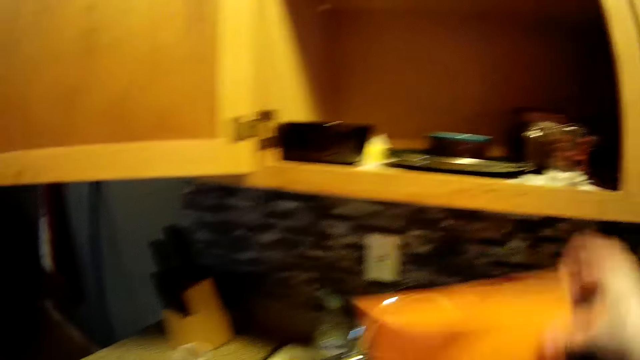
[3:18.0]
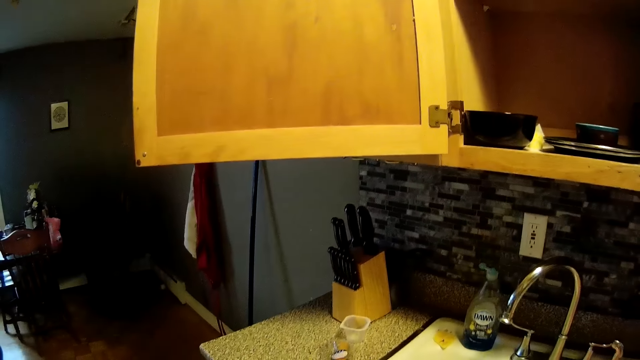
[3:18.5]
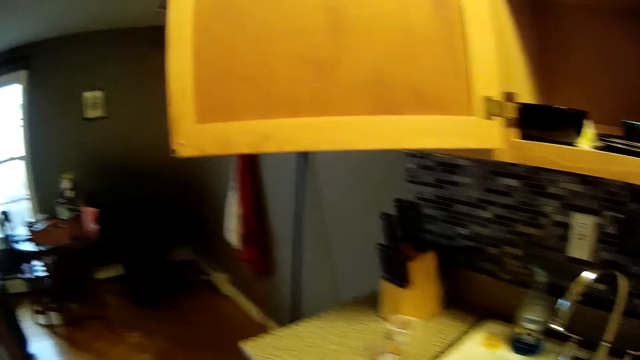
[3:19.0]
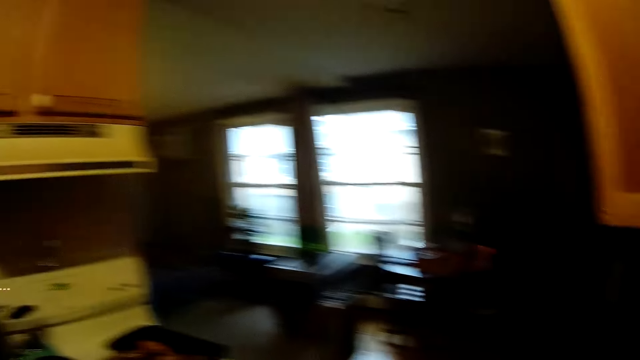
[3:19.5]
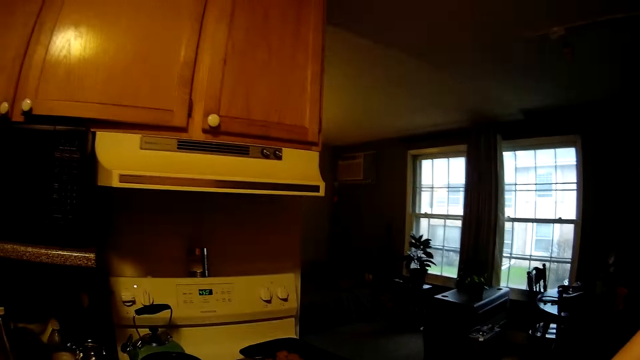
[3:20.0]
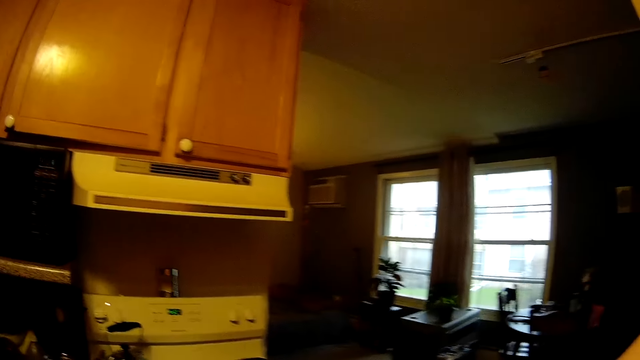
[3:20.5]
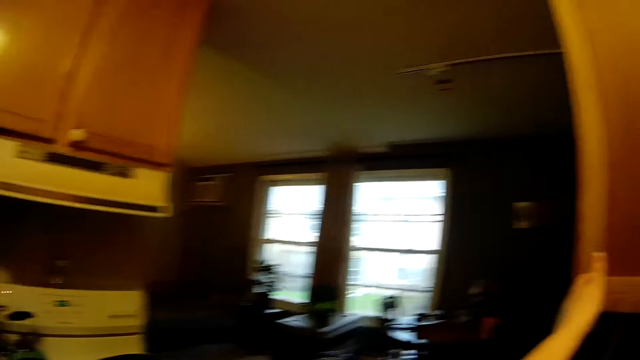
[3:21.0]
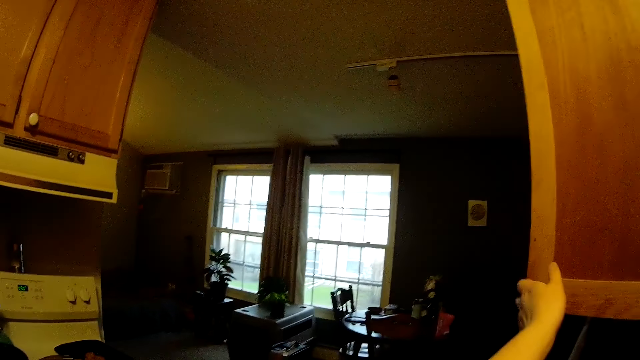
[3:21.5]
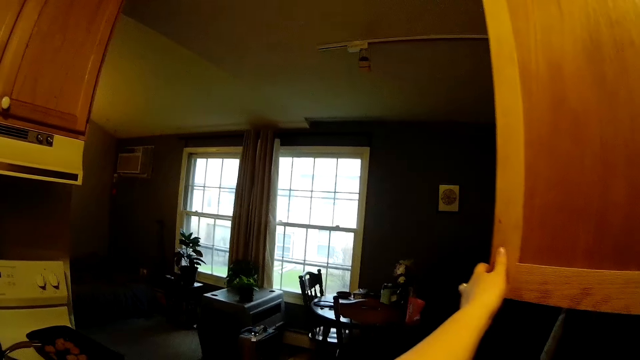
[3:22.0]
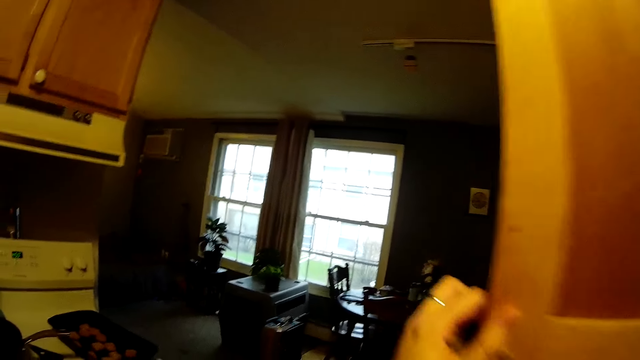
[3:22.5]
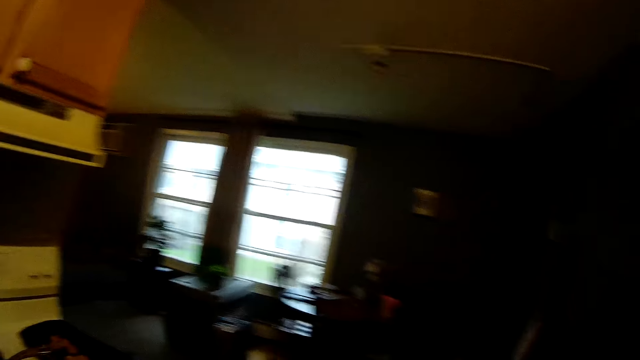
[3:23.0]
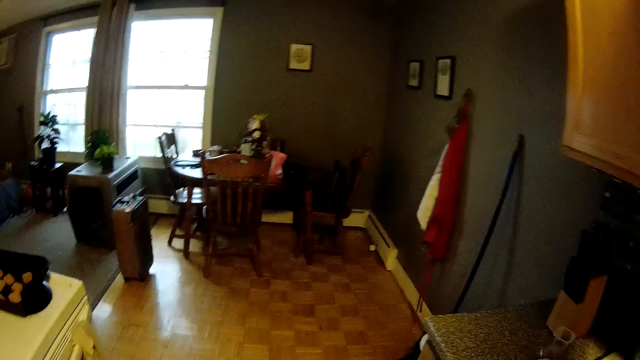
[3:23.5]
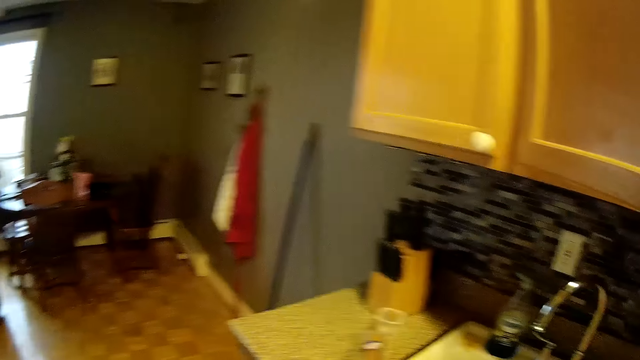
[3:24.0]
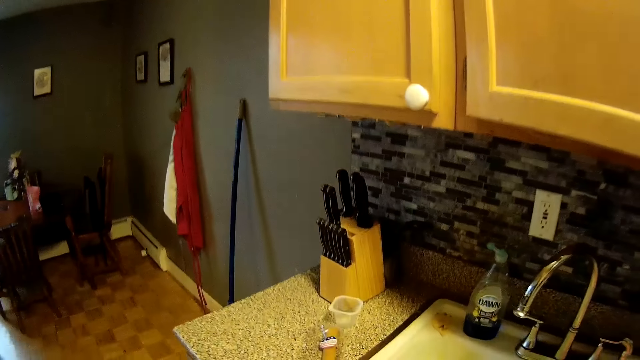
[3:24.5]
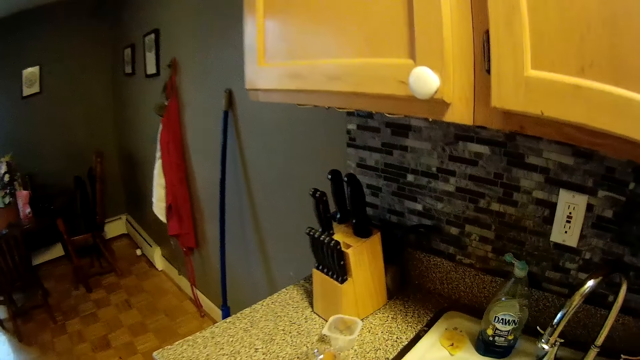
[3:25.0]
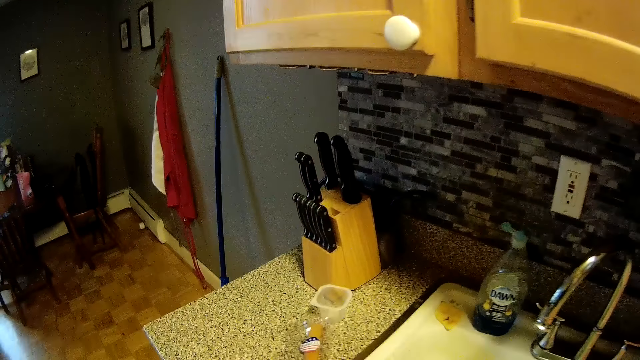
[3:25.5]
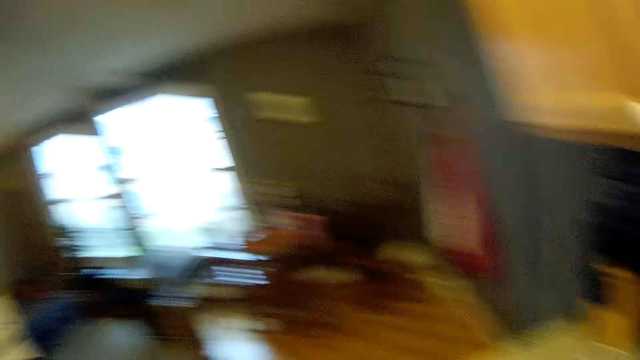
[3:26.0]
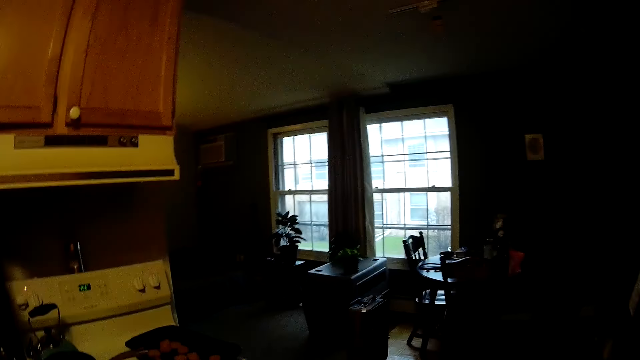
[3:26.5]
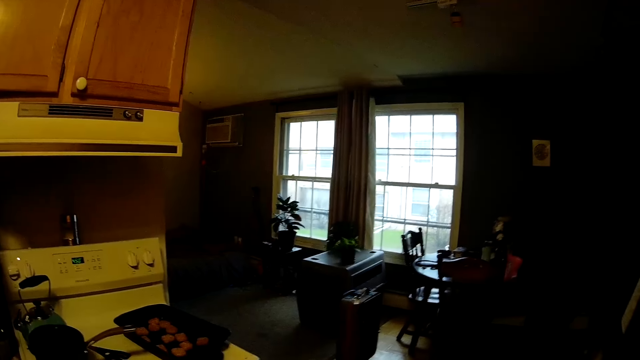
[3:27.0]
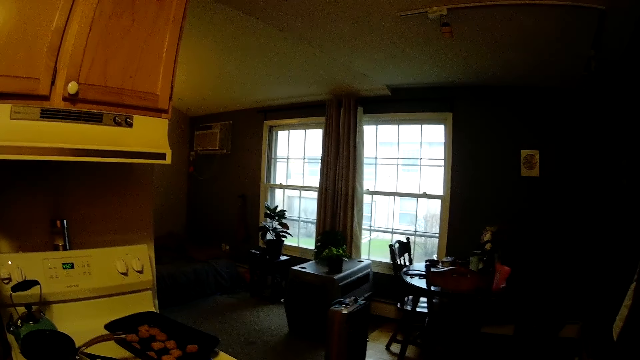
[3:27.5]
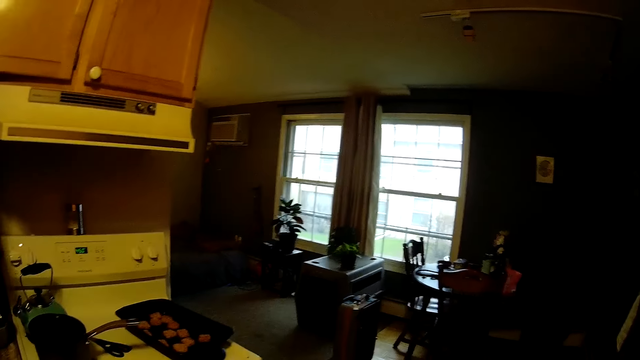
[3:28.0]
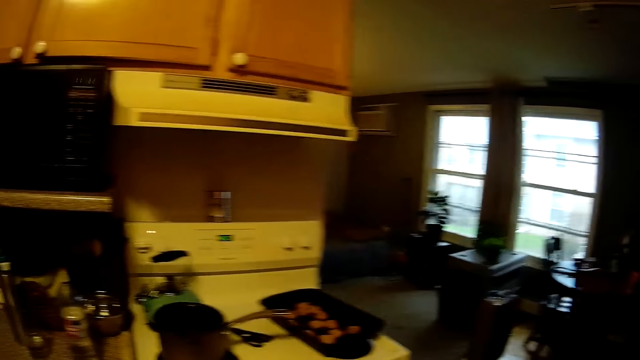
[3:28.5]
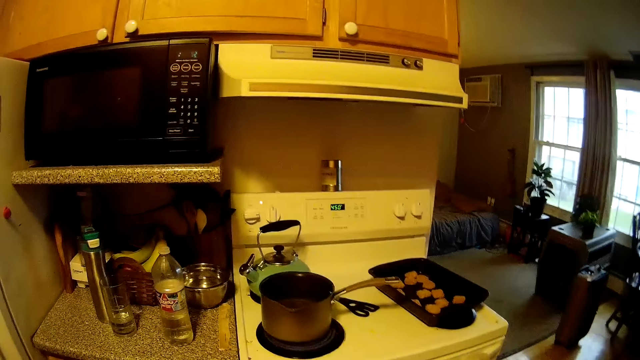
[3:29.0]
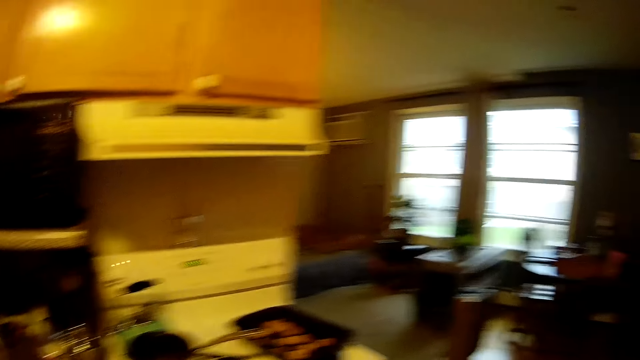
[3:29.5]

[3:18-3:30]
The camera wearer drops the bowl. She looks around. She closes the cabinet with her left hand. She looks around.

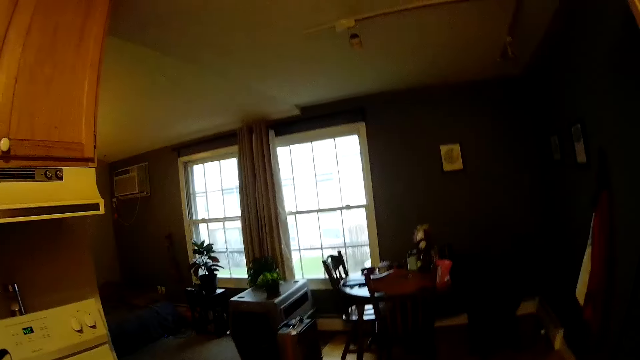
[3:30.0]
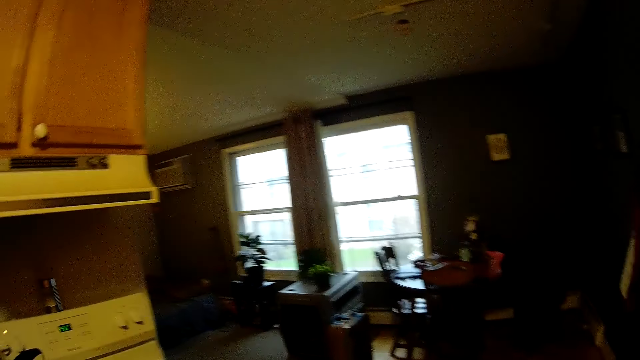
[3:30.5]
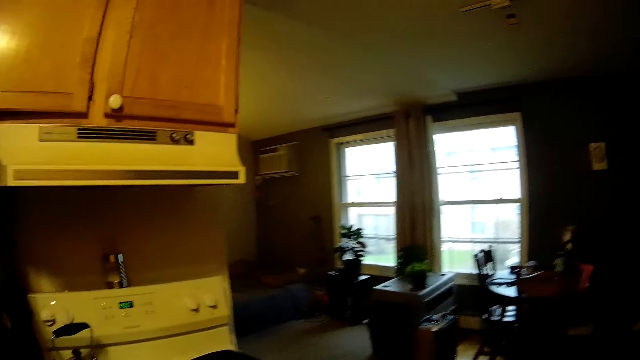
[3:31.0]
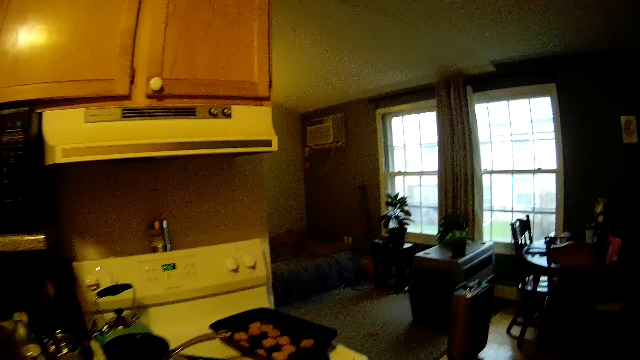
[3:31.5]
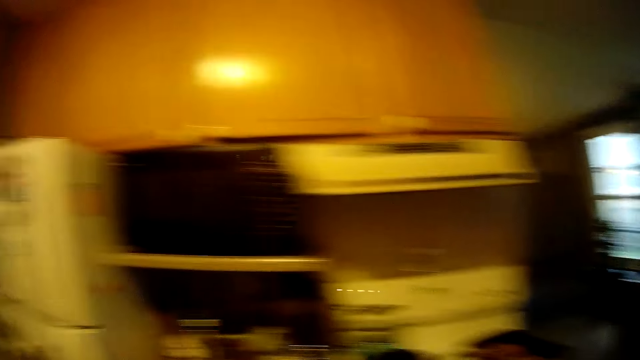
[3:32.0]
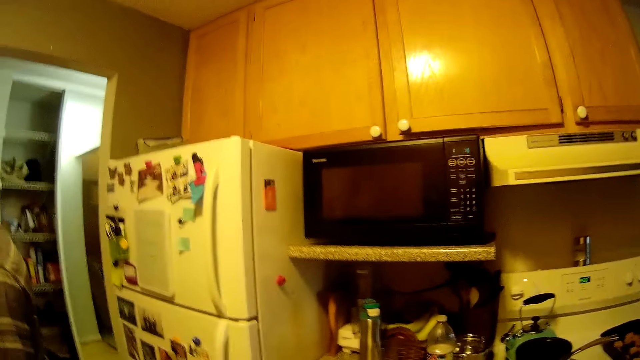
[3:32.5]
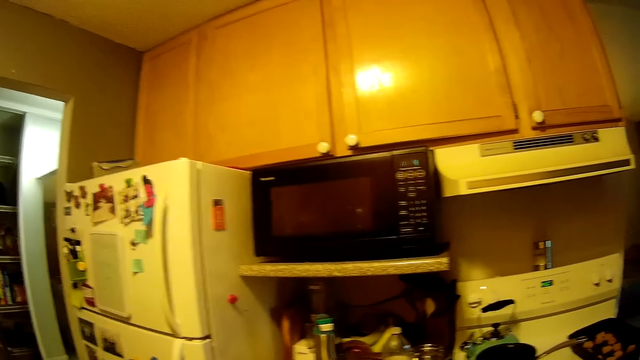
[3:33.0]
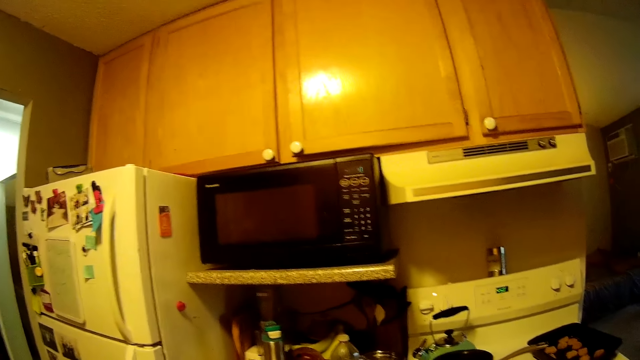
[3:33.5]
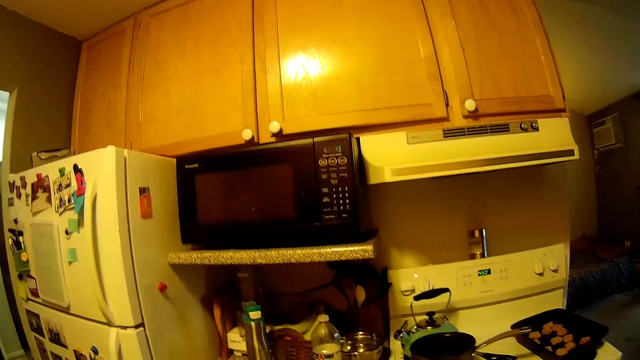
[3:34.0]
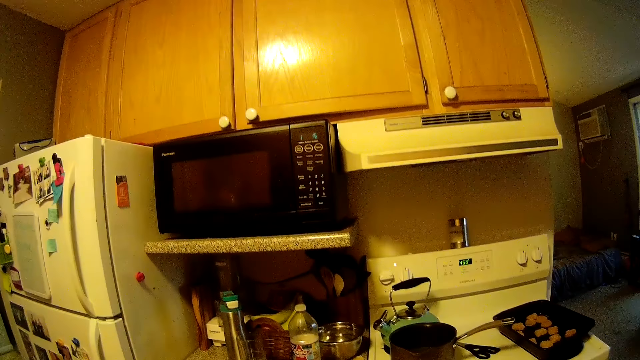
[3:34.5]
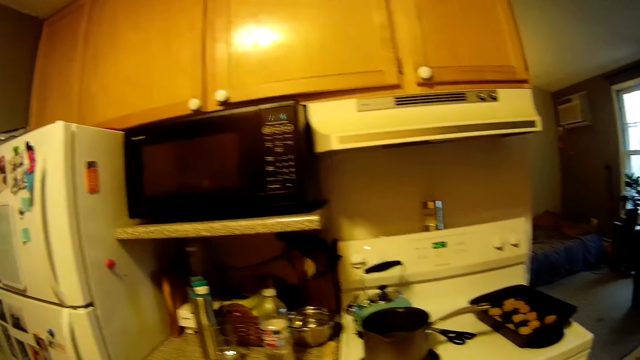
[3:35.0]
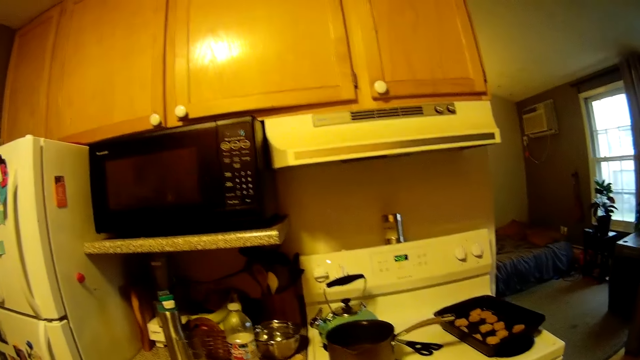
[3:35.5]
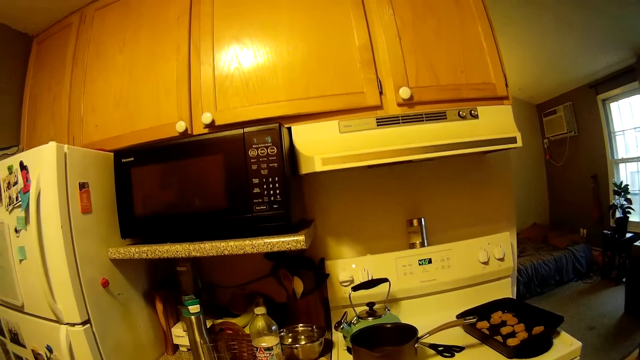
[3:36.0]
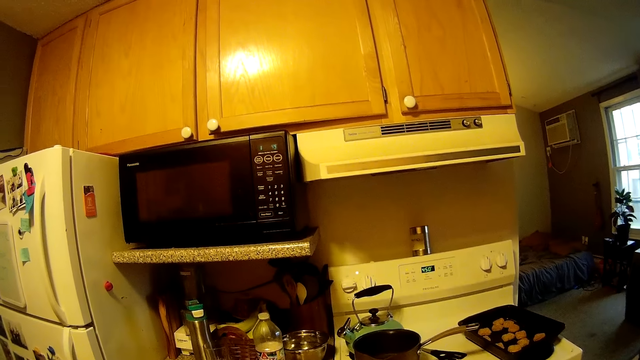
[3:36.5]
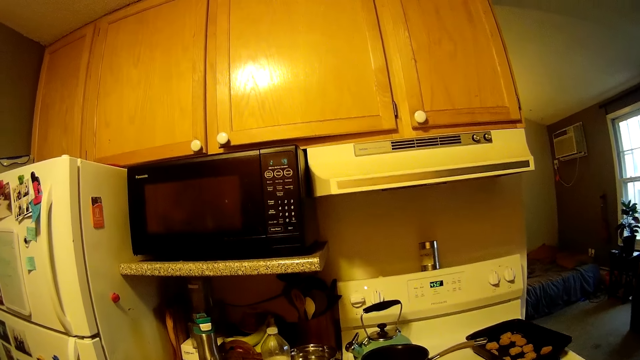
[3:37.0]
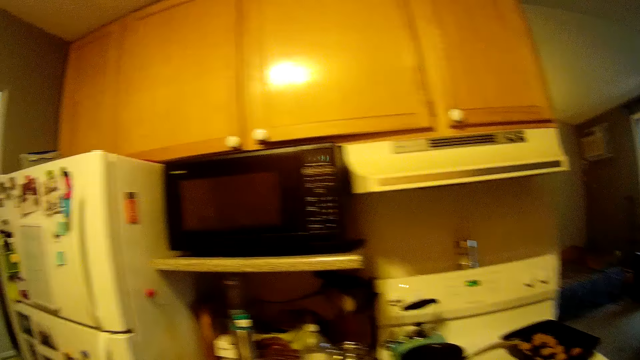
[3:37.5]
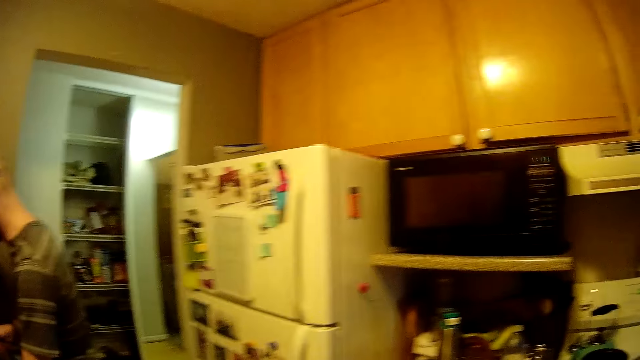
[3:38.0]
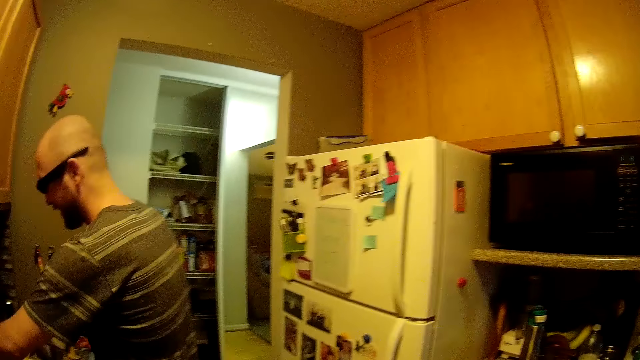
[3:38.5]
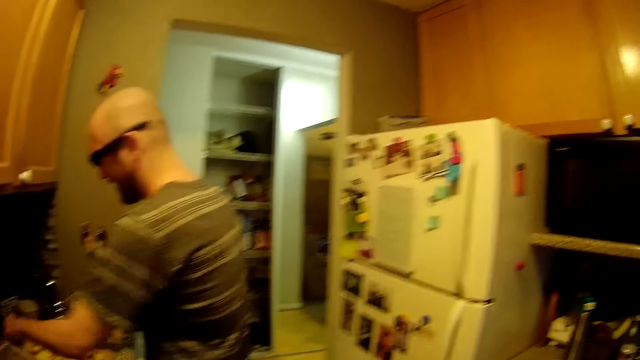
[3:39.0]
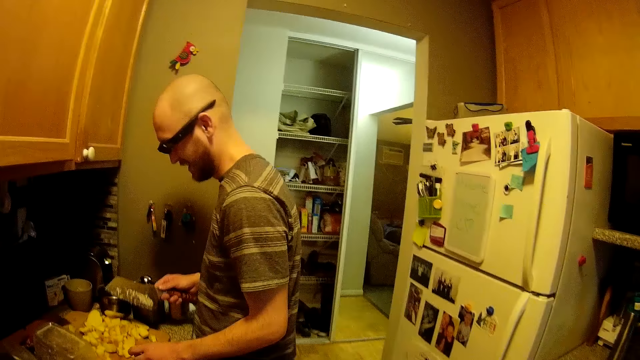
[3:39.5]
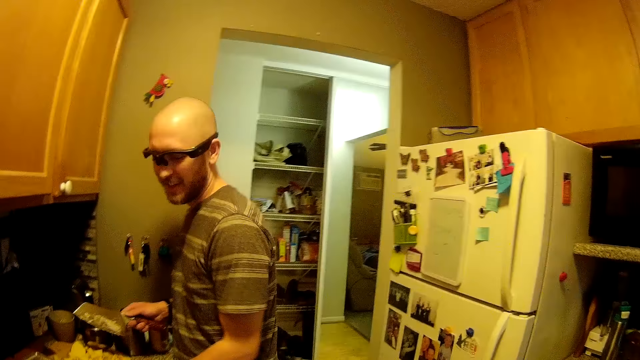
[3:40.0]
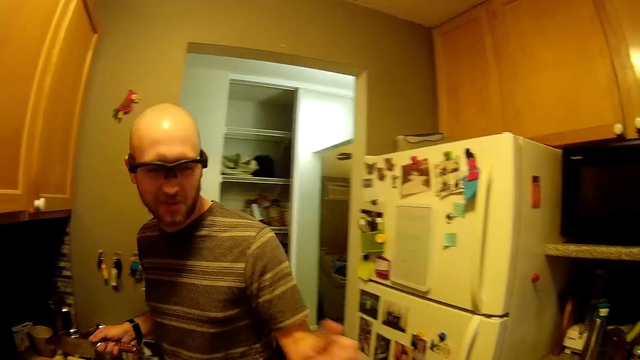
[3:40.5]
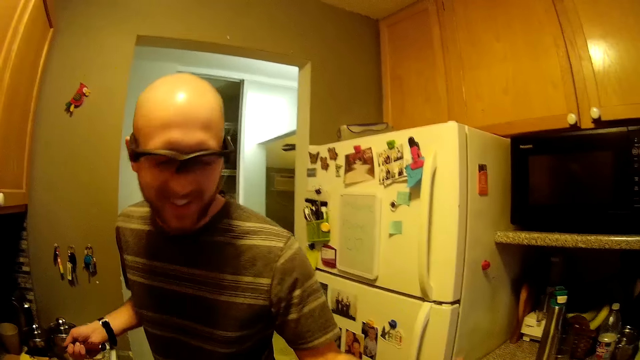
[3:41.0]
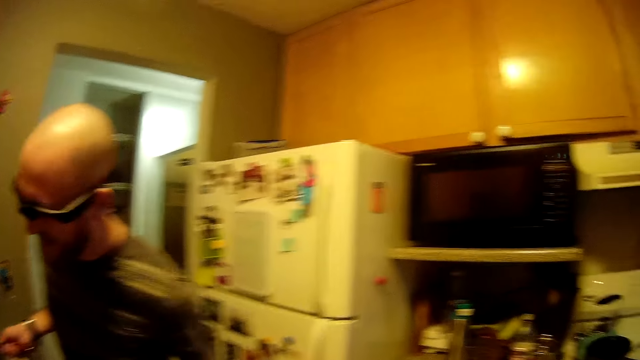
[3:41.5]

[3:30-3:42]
The camera wearer laughs. A man slices the potatoes. The man interacts with the camera wearer.
